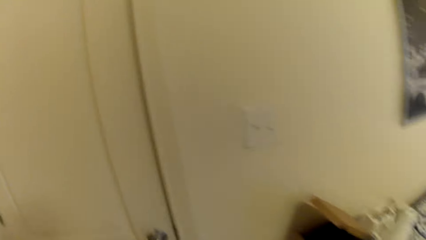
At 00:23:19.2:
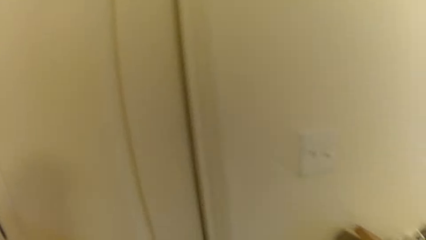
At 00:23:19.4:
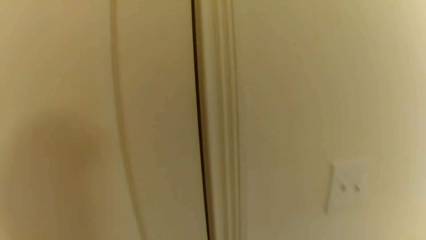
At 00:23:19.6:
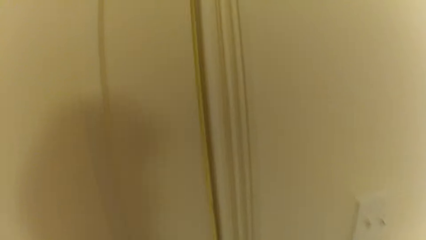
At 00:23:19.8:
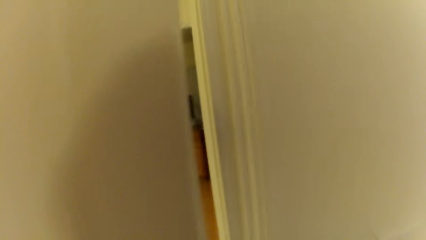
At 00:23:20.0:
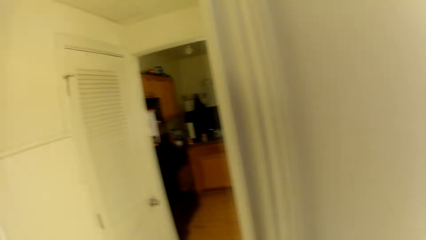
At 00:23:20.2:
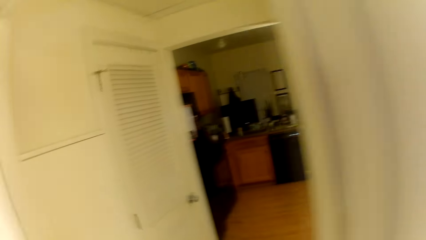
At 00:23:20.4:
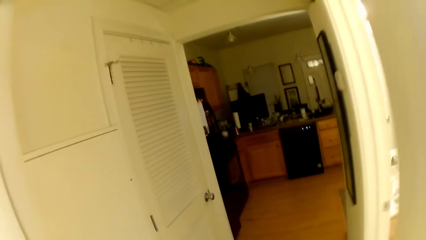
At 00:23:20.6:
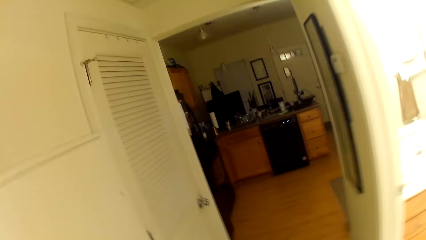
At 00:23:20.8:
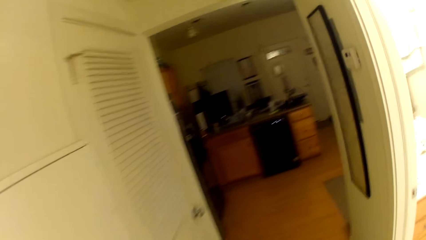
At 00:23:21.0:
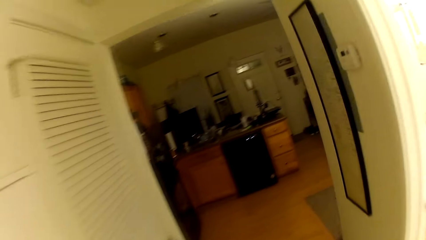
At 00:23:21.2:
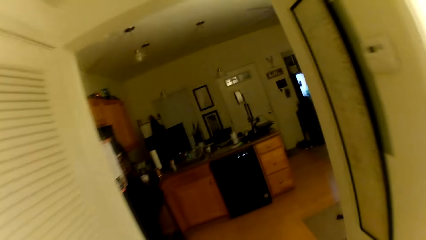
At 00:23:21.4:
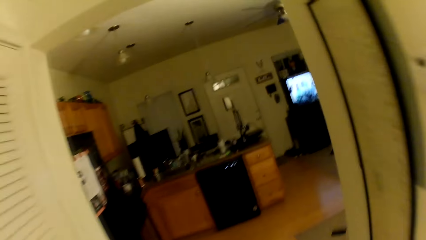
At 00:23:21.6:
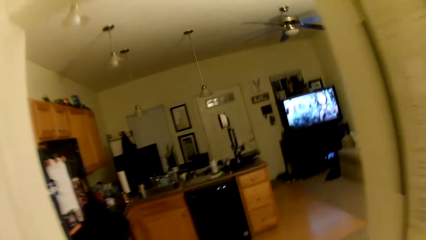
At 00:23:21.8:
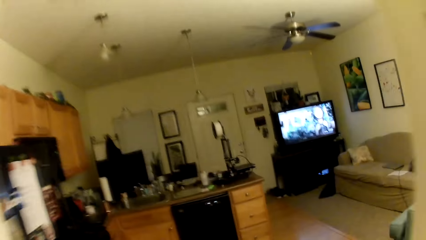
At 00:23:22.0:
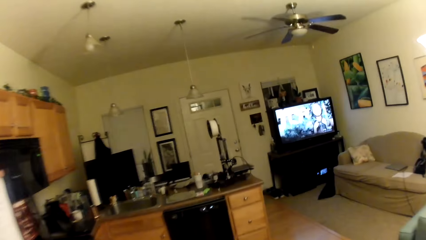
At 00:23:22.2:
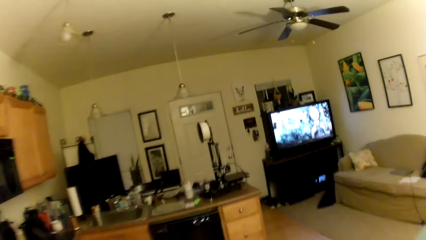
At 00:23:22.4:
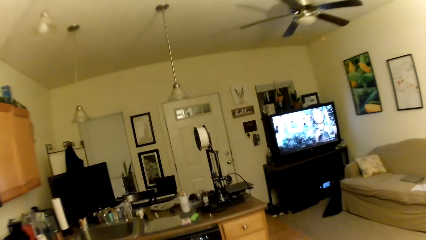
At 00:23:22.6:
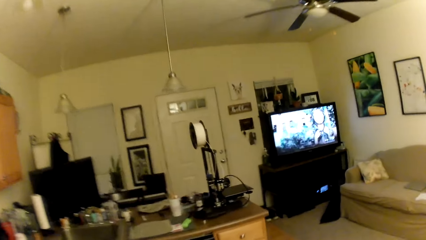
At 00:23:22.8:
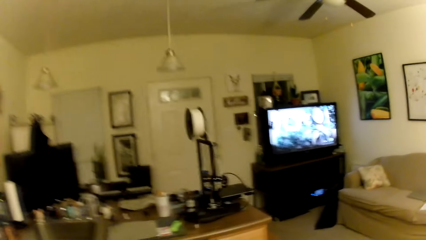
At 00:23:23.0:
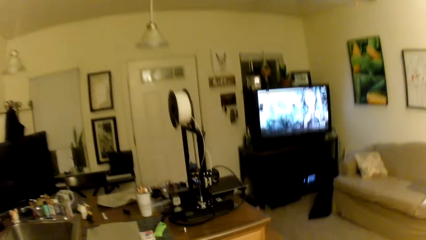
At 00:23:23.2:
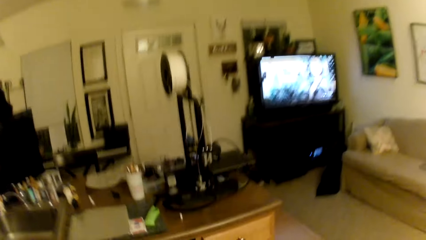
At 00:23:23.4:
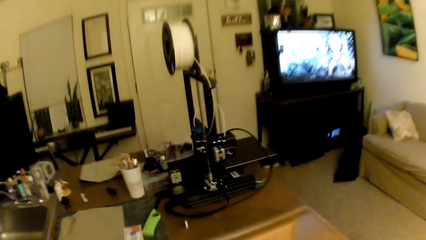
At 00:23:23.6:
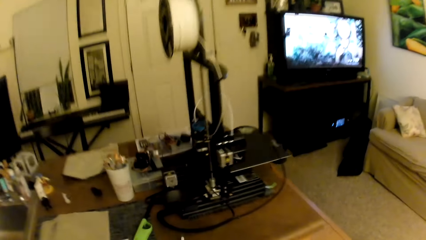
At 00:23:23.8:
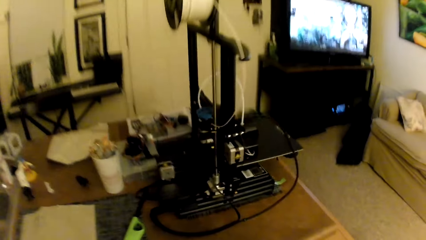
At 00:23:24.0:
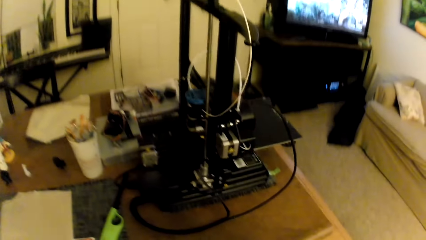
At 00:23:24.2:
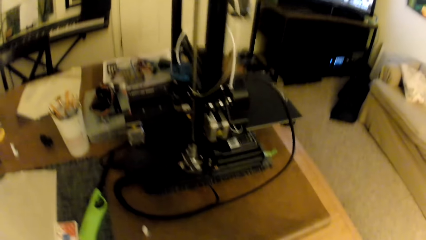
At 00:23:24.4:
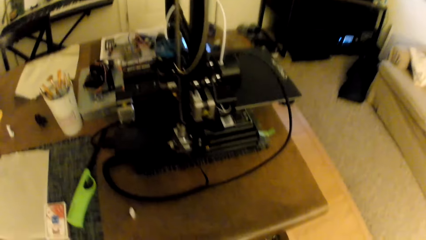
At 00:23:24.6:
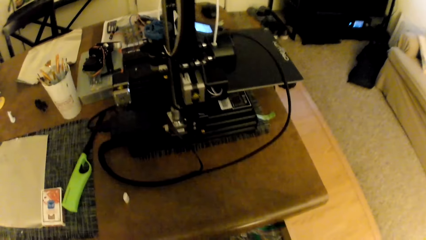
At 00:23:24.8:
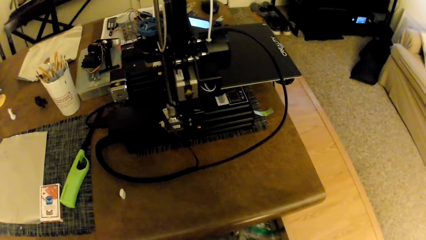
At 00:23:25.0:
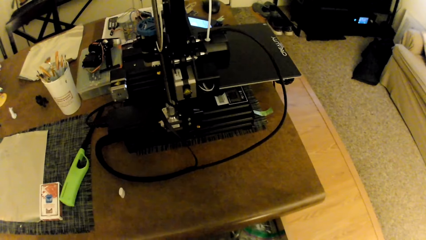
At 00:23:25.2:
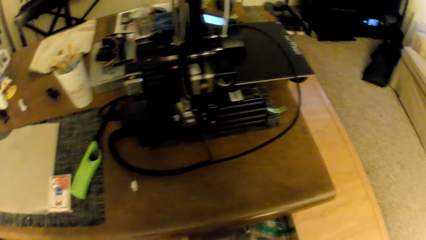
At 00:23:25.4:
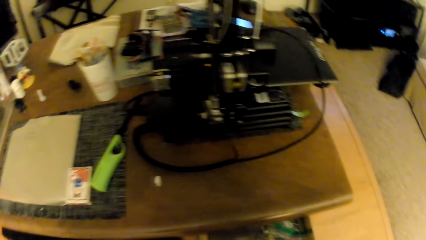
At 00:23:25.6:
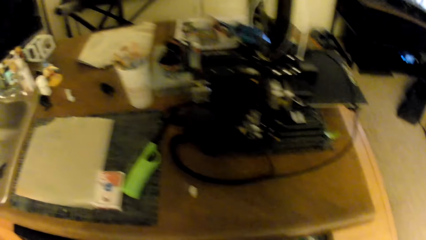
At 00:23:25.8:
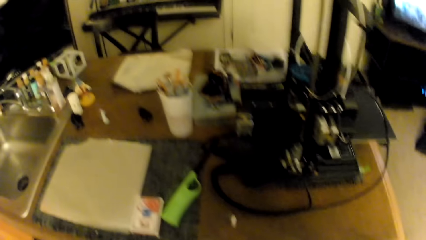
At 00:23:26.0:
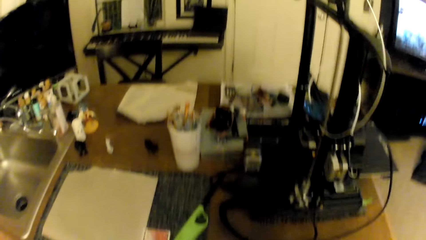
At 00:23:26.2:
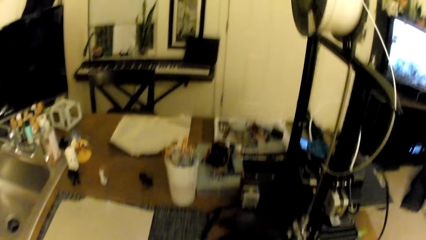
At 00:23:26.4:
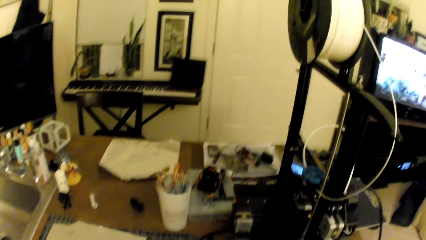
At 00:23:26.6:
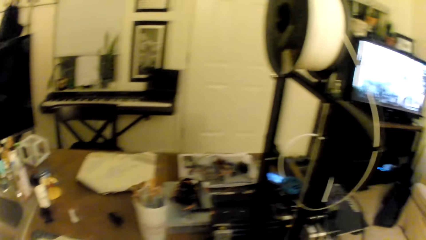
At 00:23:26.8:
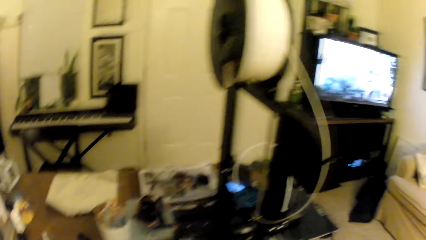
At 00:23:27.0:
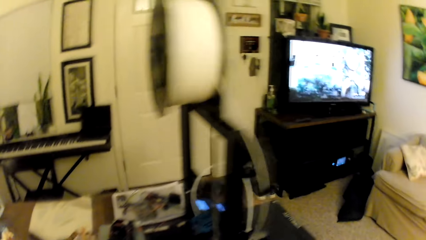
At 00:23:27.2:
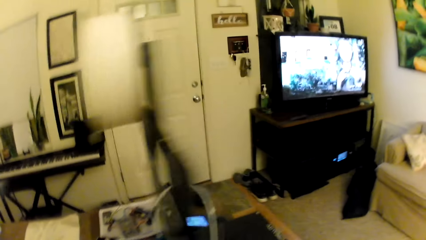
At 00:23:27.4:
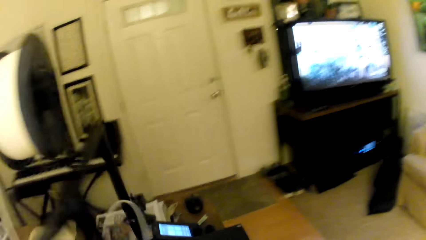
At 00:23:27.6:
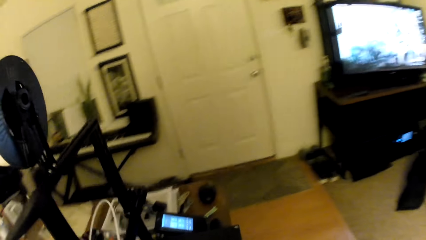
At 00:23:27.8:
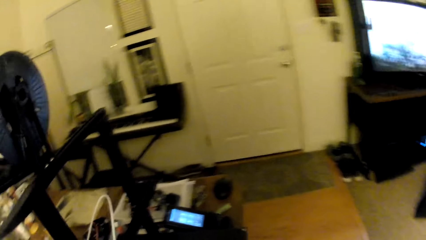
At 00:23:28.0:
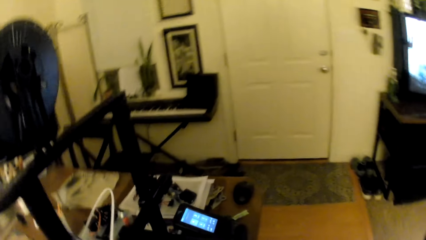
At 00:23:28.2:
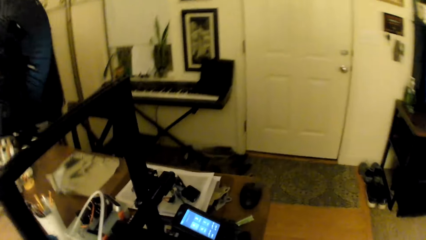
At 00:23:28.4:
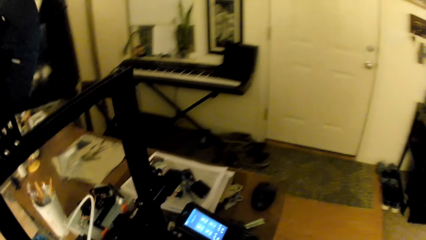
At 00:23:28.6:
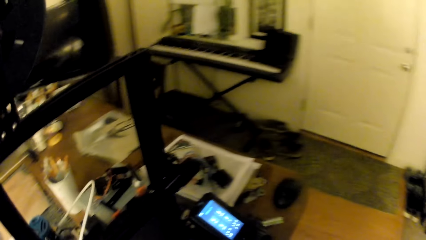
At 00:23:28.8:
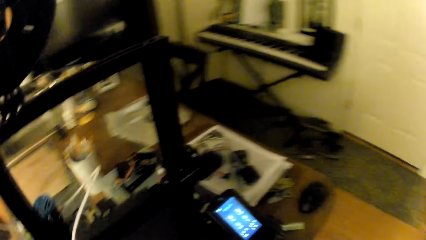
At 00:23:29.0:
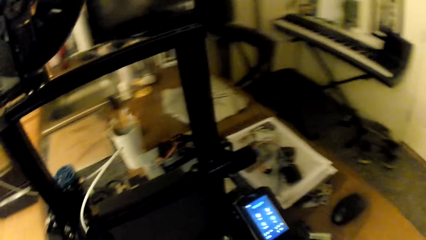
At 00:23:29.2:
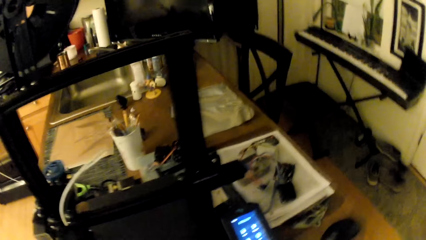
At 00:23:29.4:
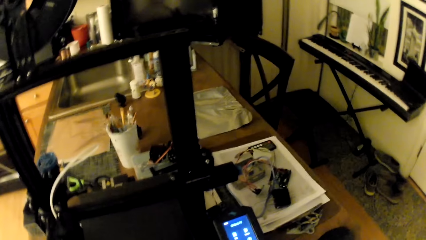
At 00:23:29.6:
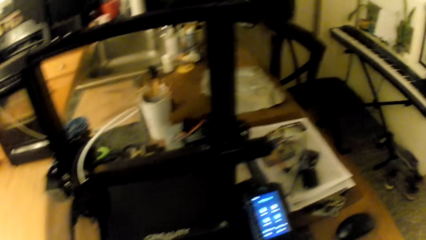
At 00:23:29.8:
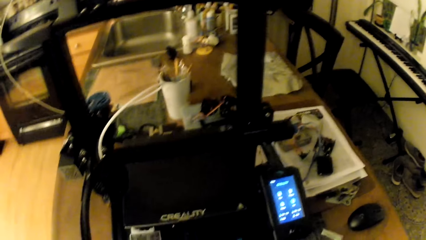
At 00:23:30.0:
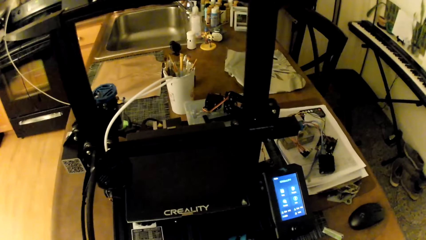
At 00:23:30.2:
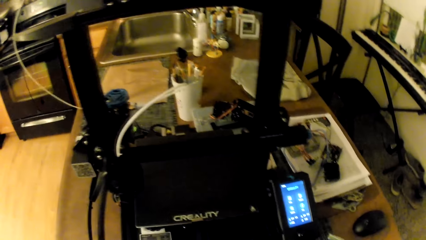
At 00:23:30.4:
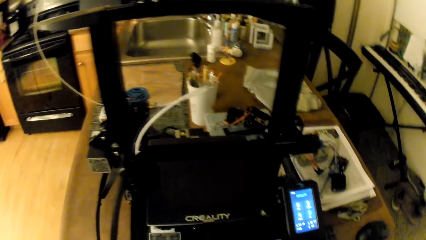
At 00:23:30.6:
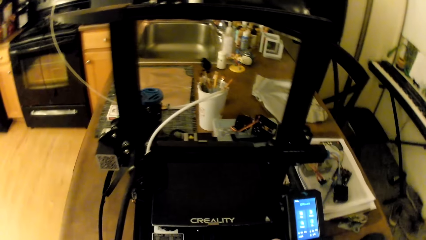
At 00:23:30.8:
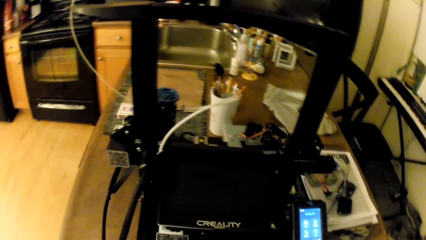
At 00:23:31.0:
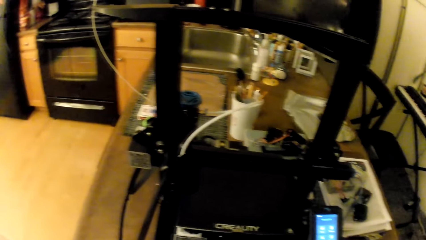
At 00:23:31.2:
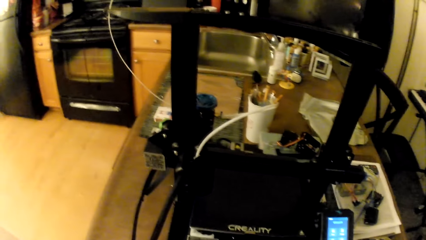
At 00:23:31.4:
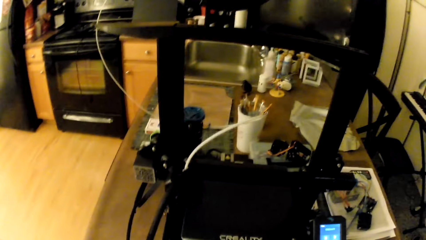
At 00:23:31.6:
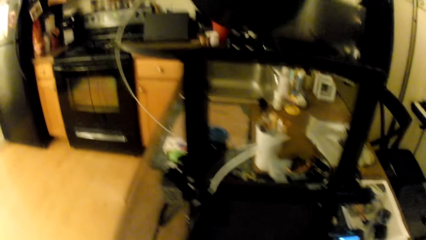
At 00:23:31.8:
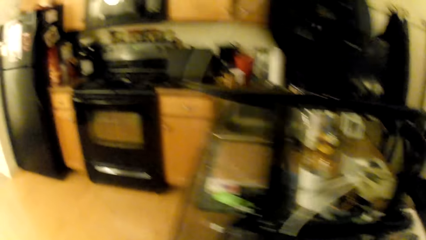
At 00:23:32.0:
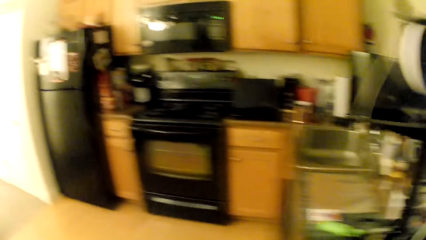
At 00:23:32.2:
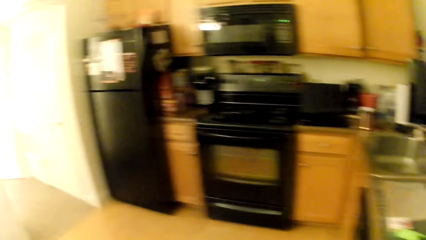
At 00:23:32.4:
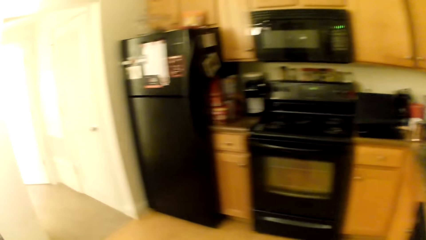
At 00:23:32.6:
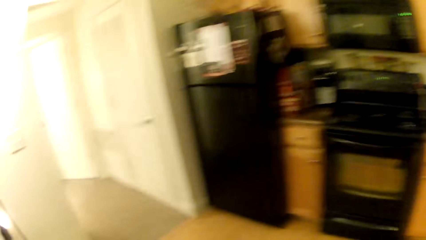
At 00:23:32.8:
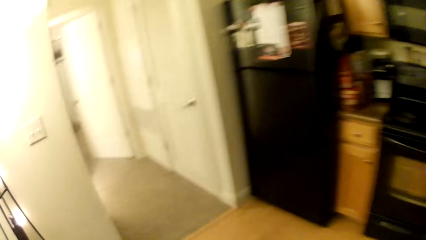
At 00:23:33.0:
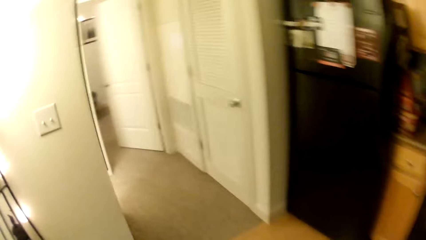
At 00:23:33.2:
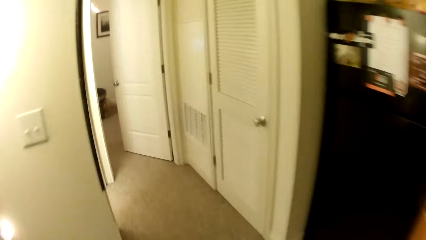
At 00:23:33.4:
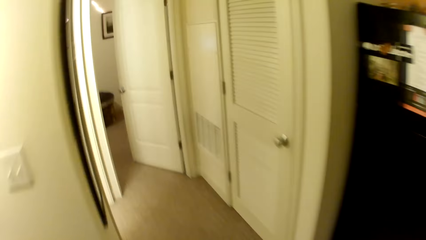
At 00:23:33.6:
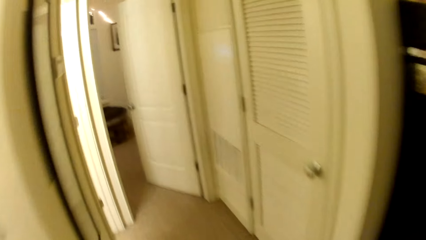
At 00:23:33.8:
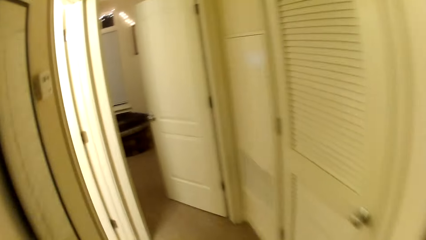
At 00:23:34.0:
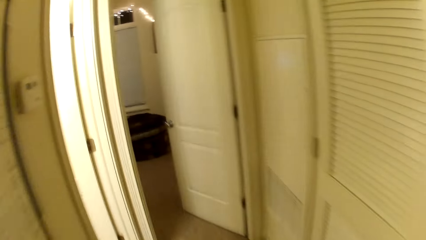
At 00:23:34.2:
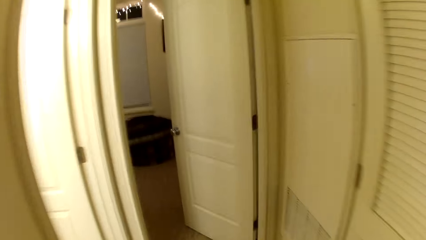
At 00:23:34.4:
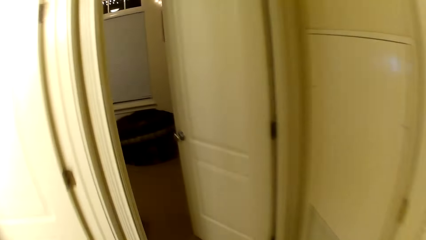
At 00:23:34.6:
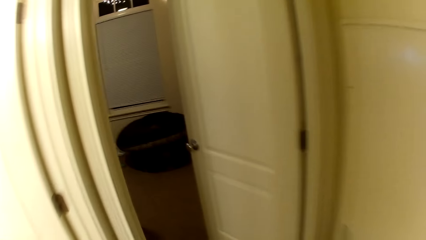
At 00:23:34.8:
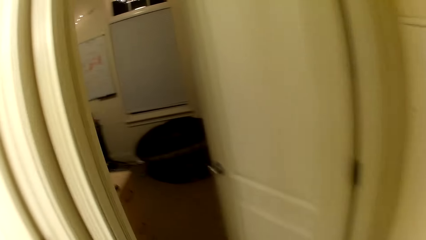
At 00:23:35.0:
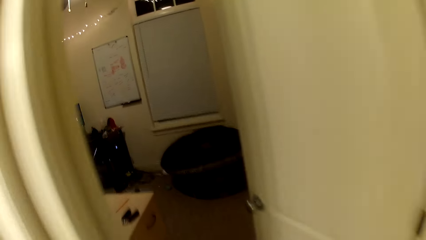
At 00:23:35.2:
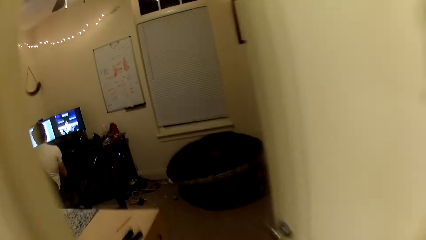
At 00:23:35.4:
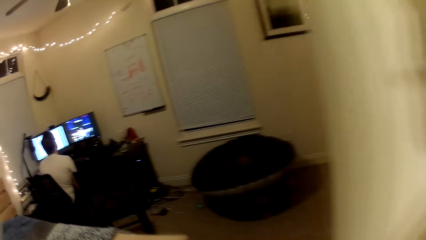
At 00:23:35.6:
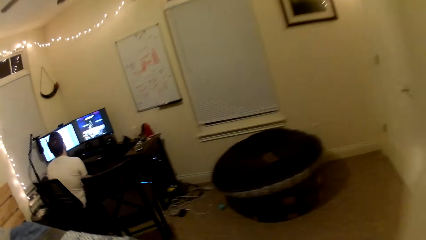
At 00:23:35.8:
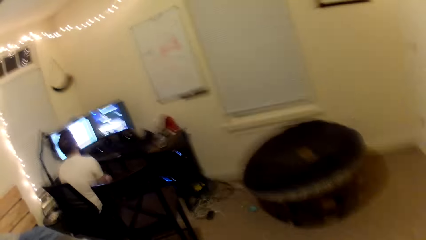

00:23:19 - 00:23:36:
The camera wearer opens the door. They look on the table. They pick a cutter from the table. They move around the room.
